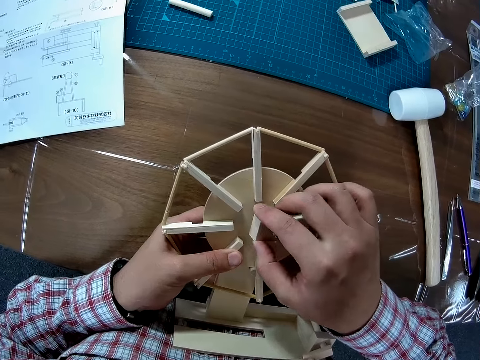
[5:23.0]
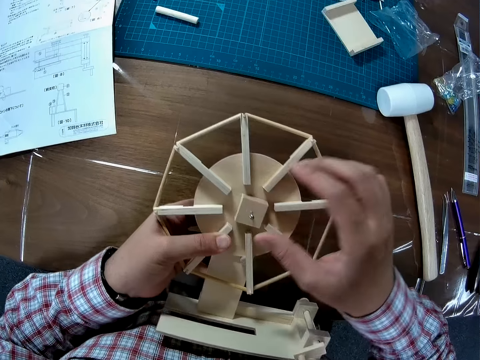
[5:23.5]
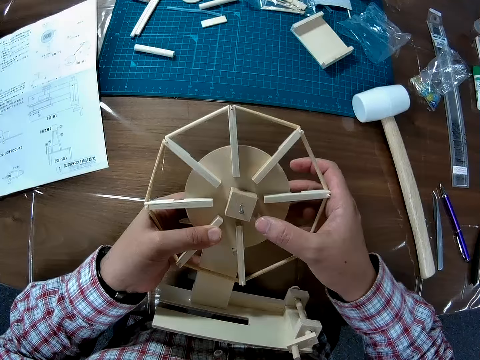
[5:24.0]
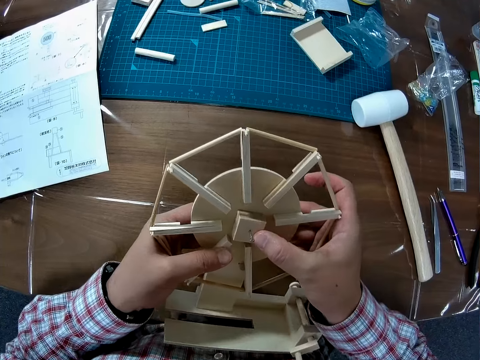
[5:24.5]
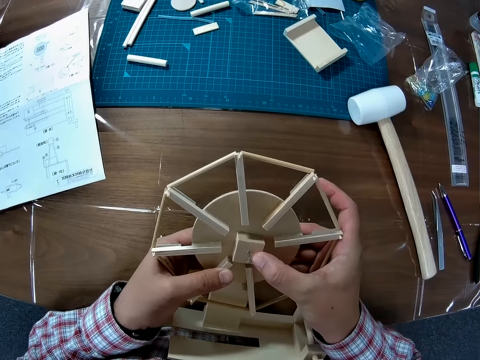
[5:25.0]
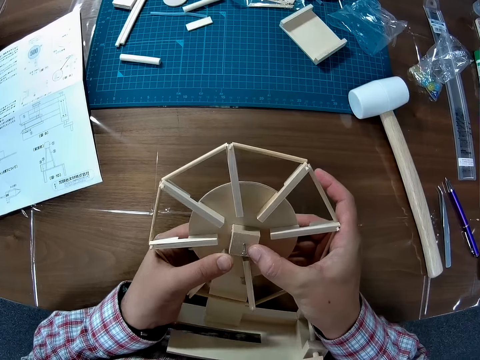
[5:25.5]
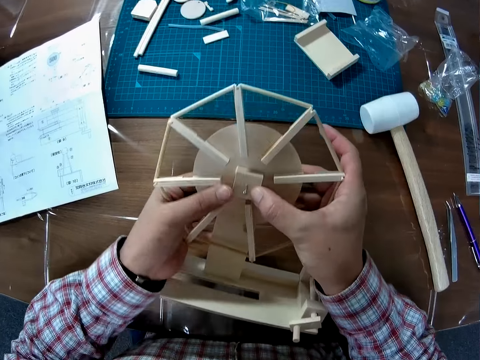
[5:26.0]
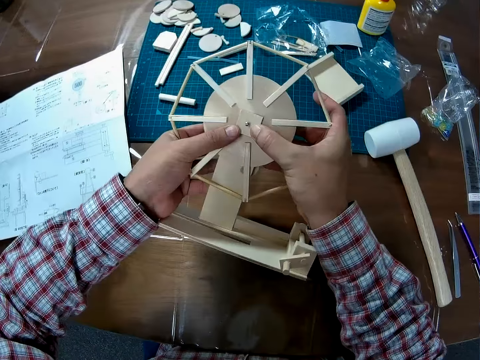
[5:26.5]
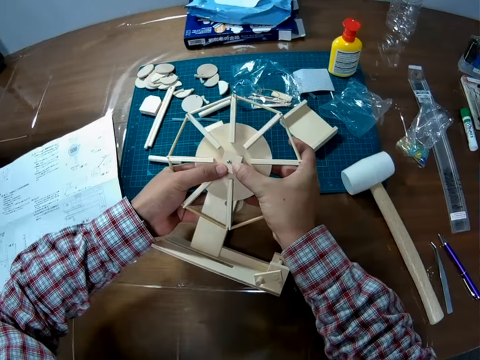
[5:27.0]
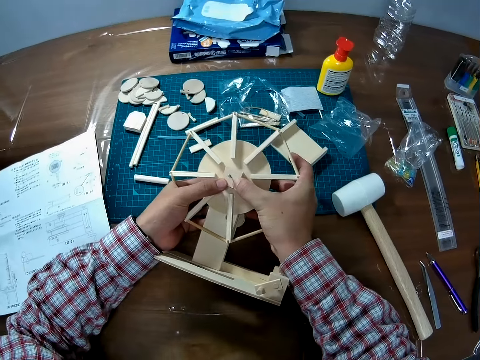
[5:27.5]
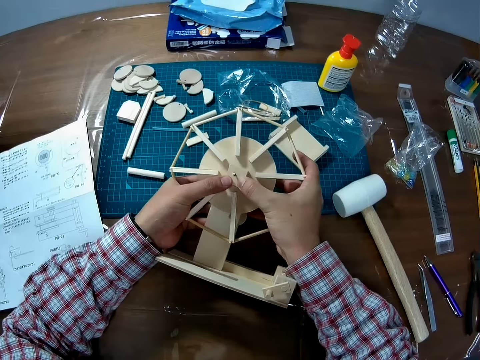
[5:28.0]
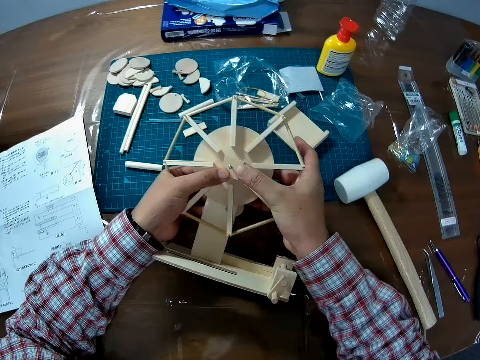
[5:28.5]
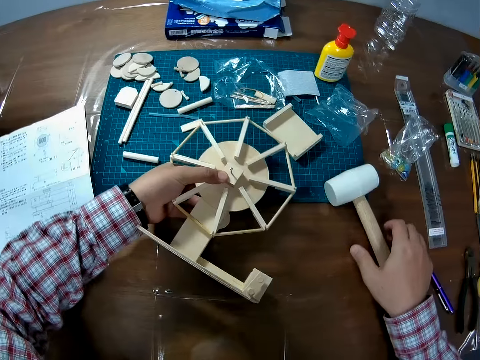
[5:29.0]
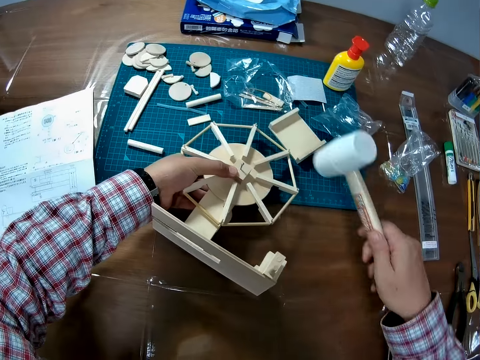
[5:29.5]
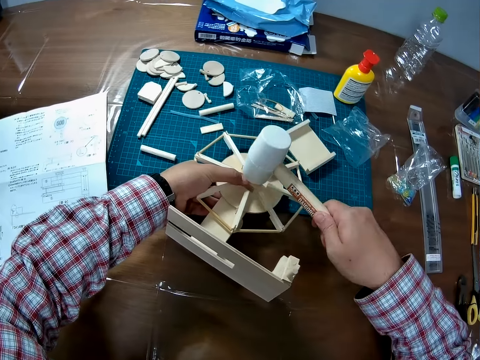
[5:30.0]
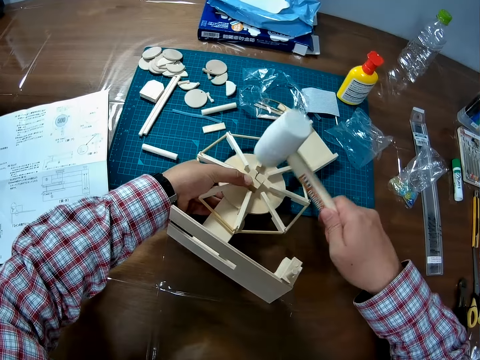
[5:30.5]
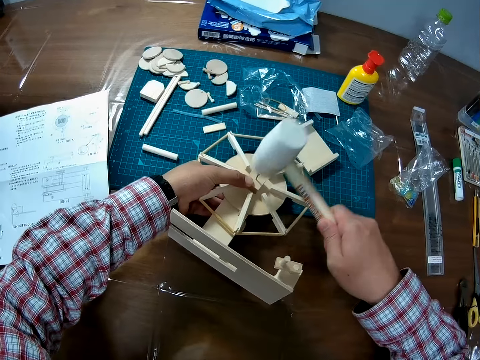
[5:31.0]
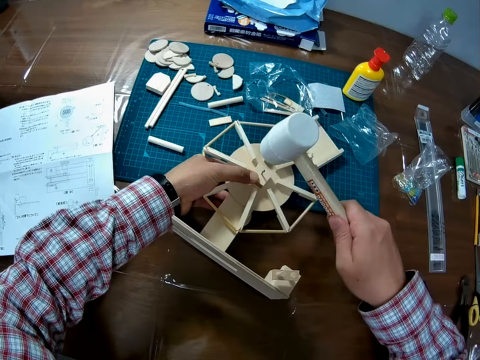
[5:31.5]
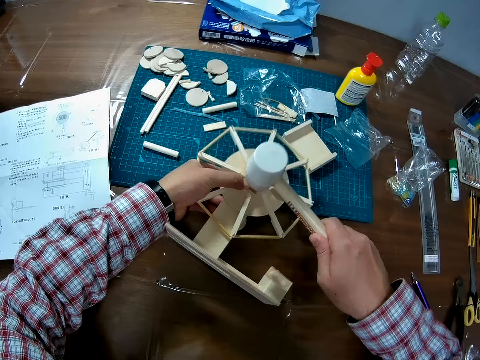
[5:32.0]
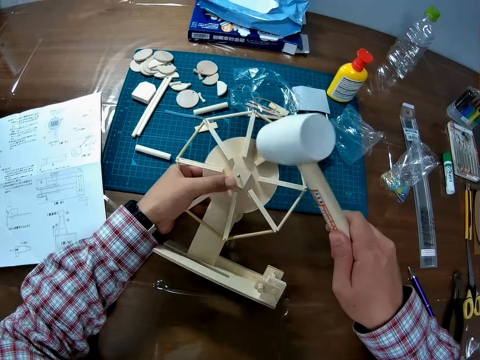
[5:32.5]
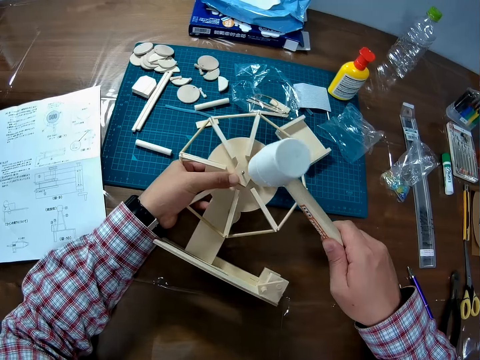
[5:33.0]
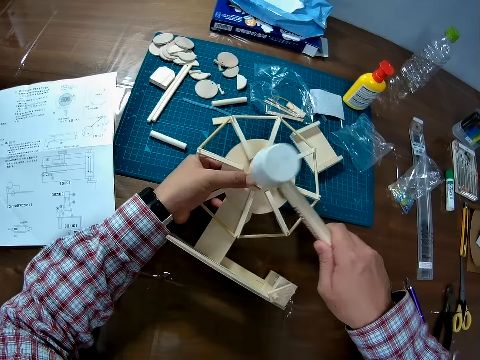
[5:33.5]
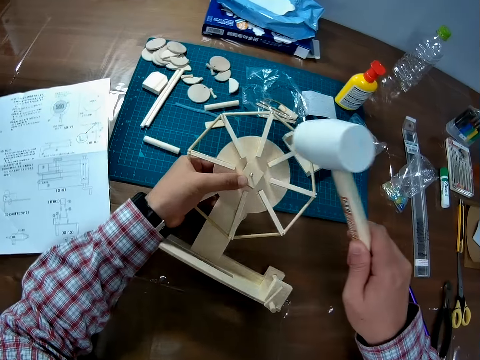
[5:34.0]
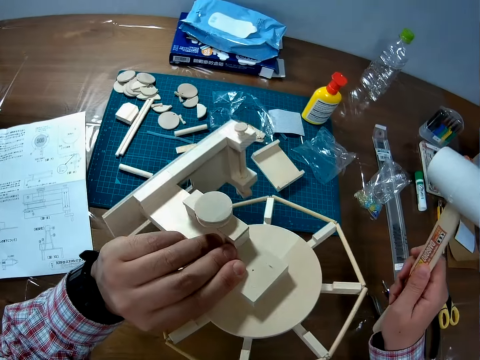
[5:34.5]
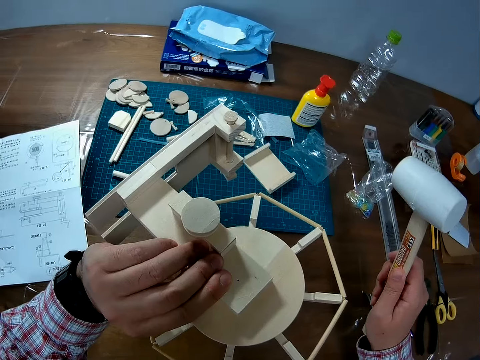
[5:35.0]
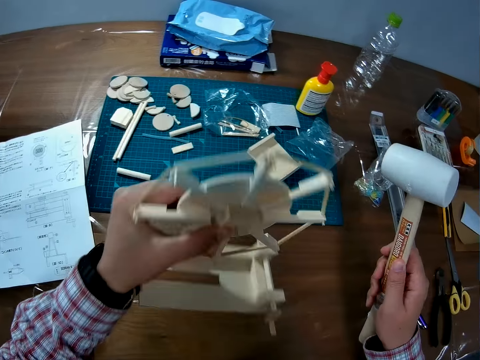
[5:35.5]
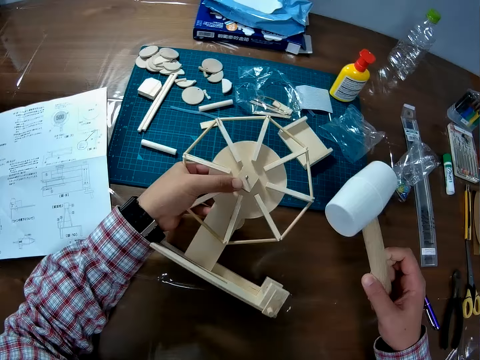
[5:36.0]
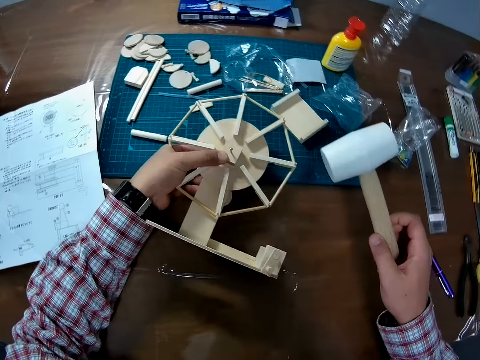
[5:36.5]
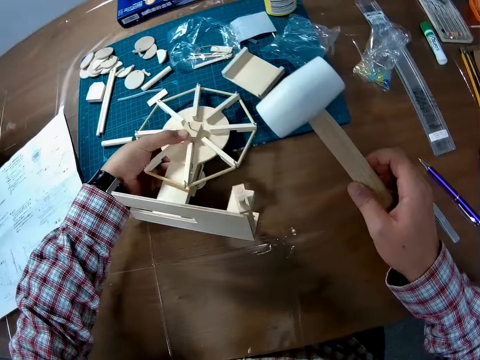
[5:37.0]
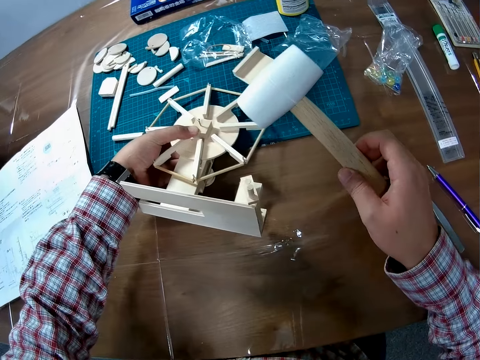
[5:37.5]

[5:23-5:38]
The camera wearer fixes the wood piece on the wind vane. He presses down the wood piece with both hands. He picks up the rubber mallet or hammer from the table. He tilts the wind vane with his left hand. He hits the nail on the wood piece with the hammer. He lifts something. He turns something. He checks the back of the wind mill.

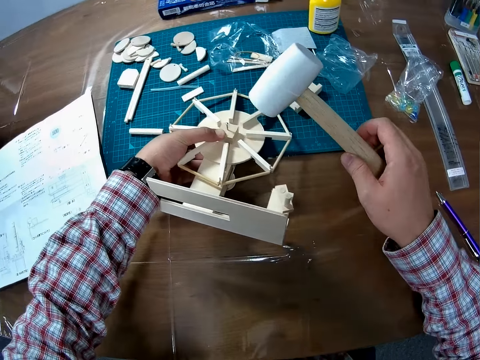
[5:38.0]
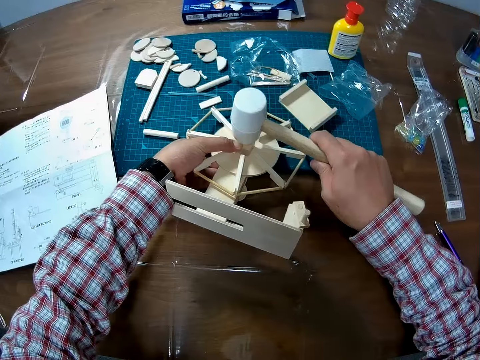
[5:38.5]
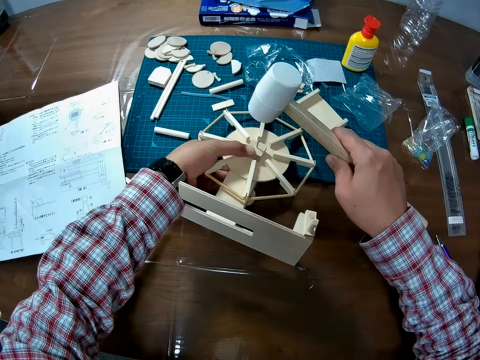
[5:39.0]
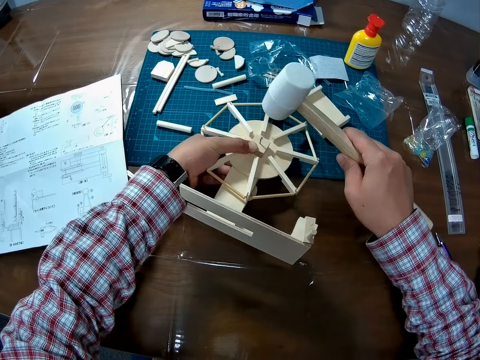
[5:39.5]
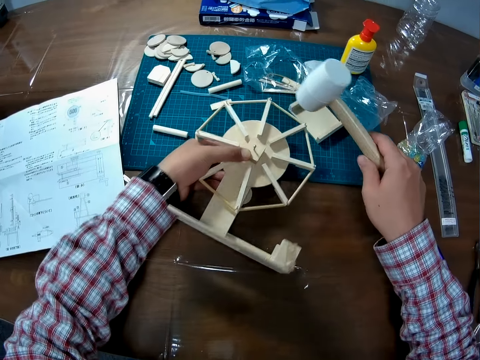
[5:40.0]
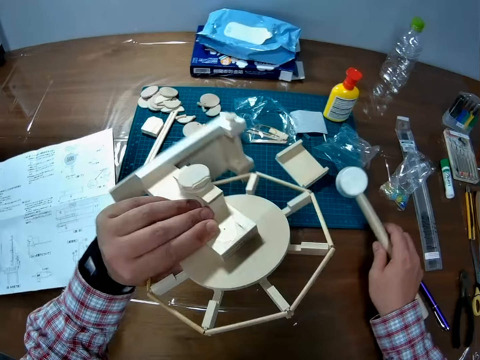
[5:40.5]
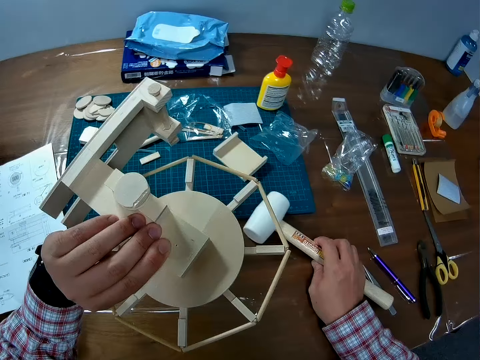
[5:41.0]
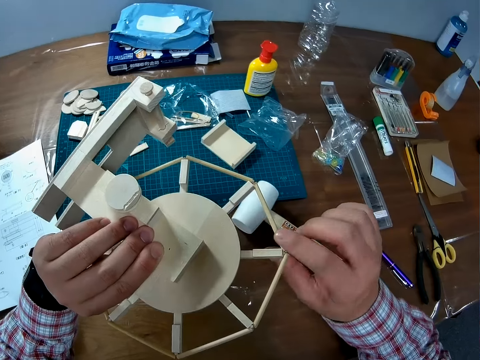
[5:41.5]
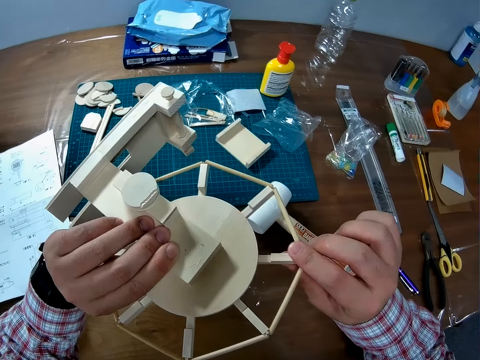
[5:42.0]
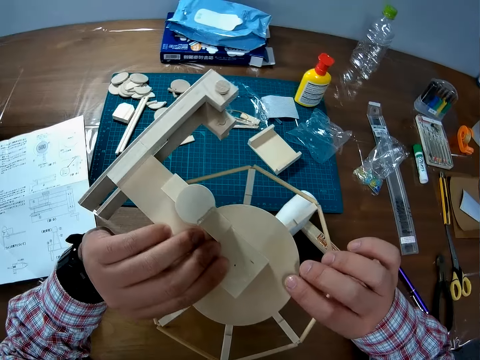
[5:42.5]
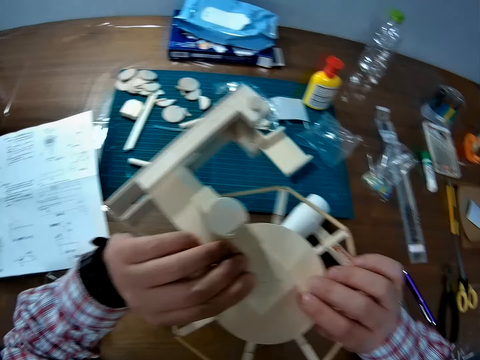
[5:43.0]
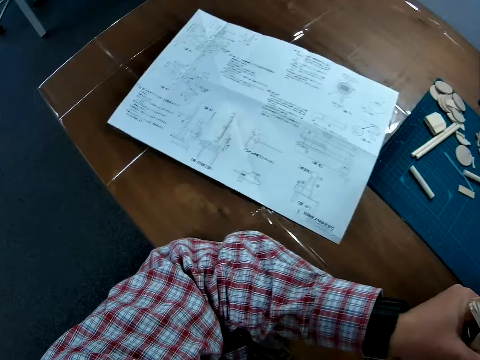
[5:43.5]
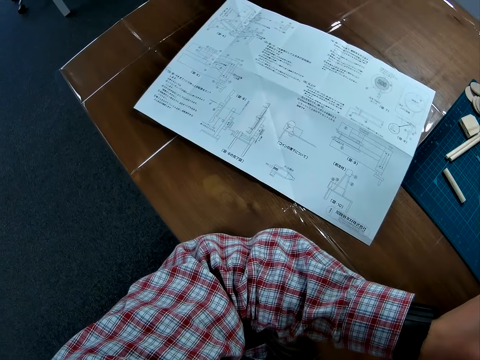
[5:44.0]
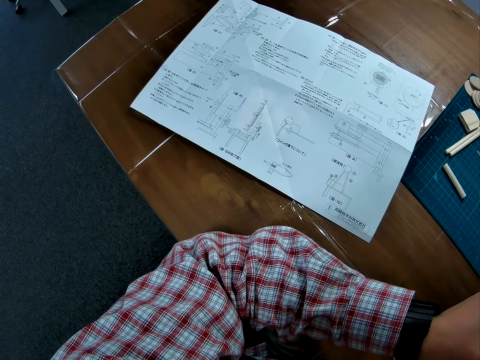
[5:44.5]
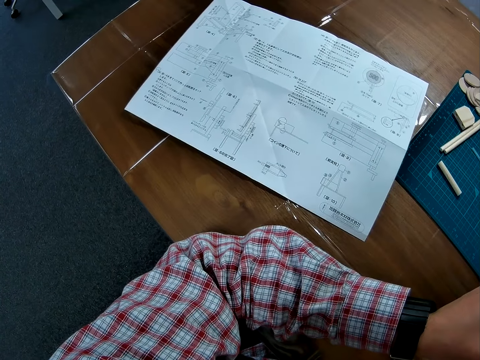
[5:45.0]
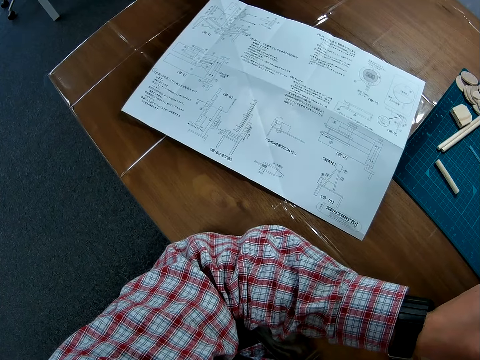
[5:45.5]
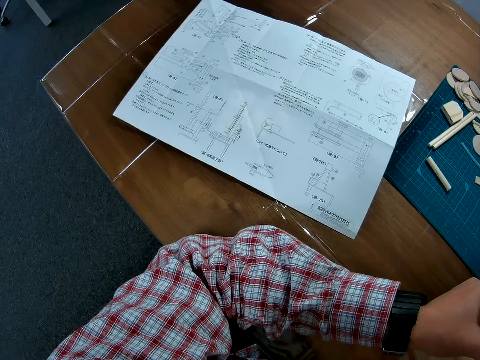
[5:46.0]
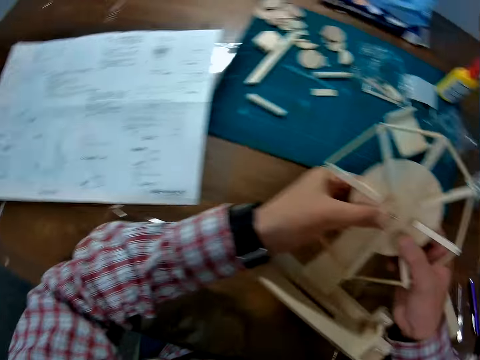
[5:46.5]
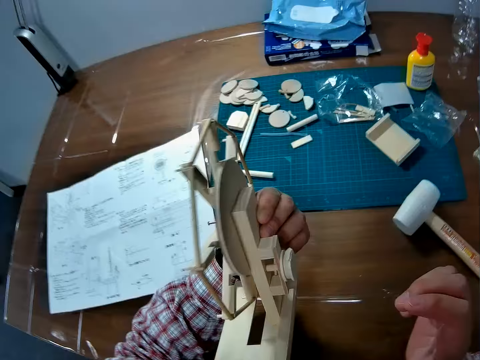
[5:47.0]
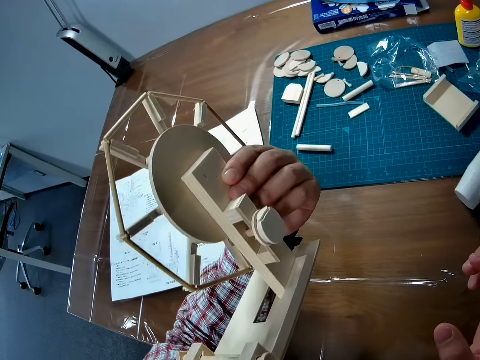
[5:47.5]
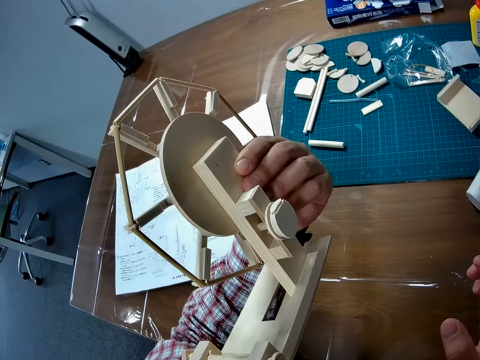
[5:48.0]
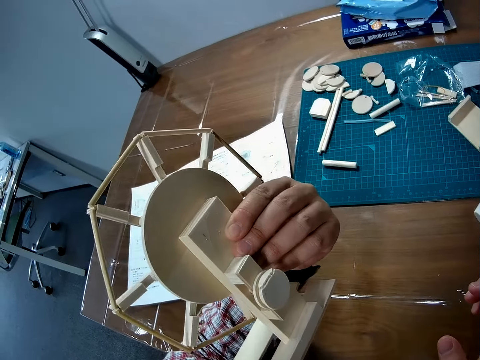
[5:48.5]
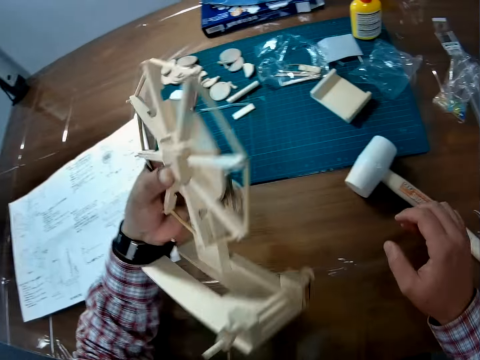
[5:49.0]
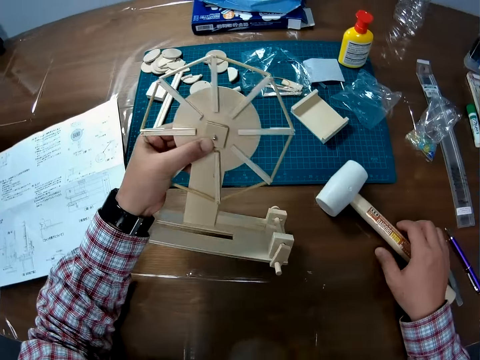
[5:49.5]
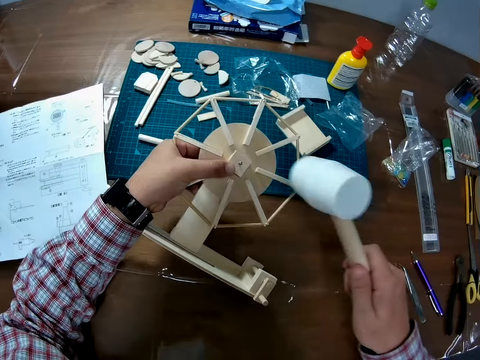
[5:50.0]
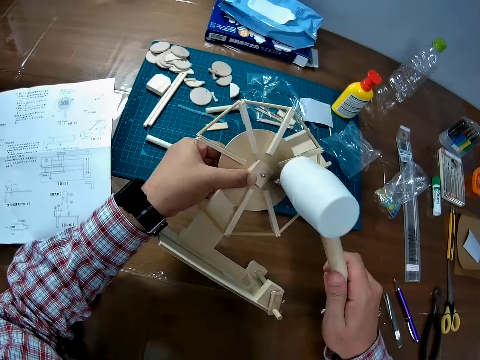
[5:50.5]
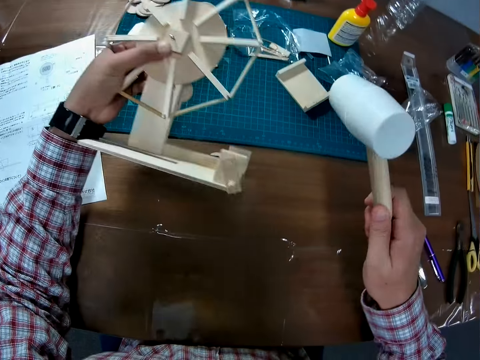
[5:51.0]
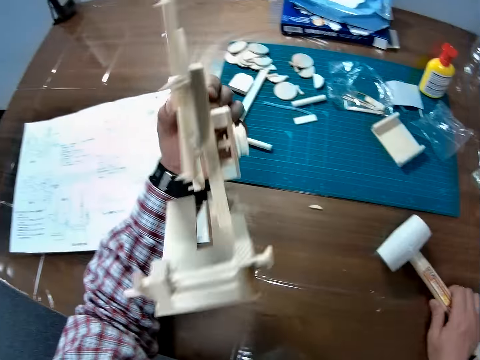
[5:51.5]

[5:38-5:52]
The camera wearer hits the nail on the wood piece with the hammer or rubber mallet. They stop hitting the nail. They lift something. They check the back of the wind mill. They put the rubber mallet on the table. They hold something with both hands. They study the manual. They examine the wind mill. They remove one hand from something. They pick up the hammer from the table. They hit the nail on the wind mill with the hammer. They drop the hammer on the table.
